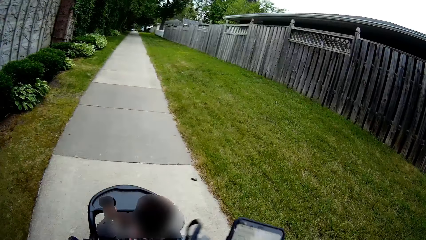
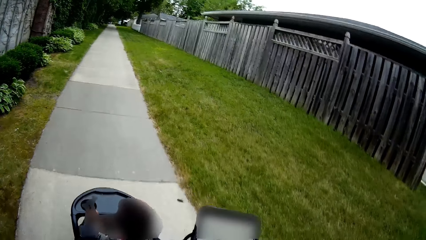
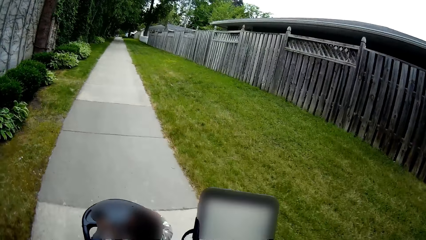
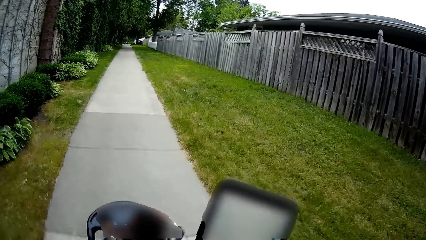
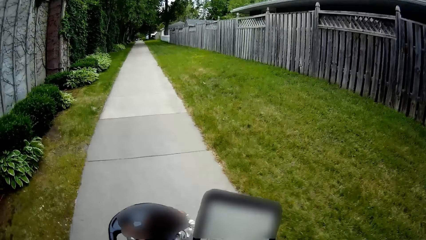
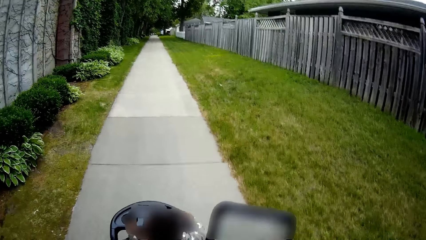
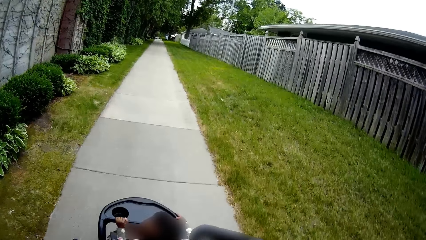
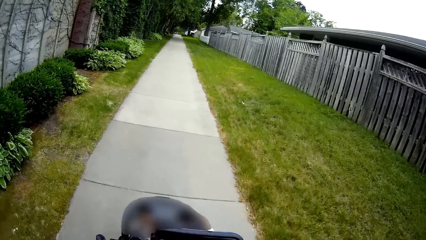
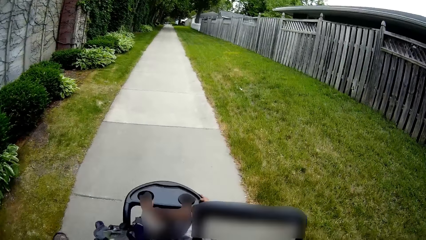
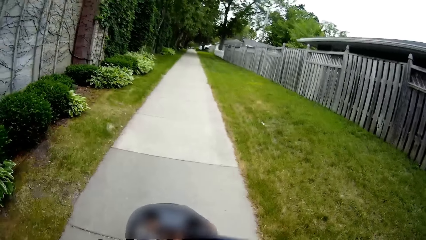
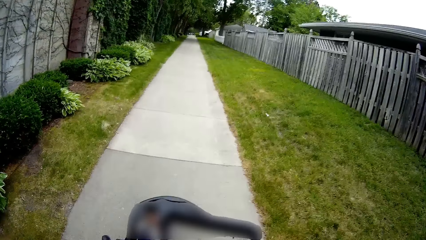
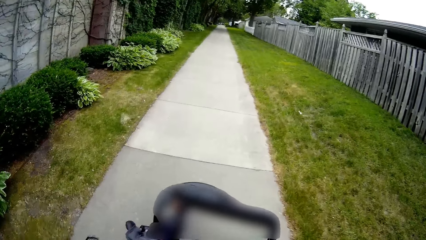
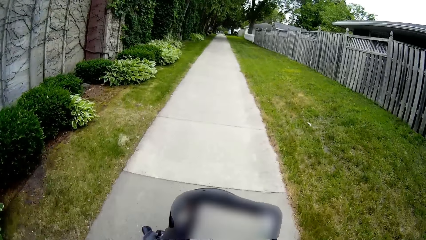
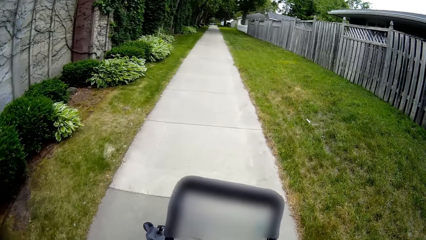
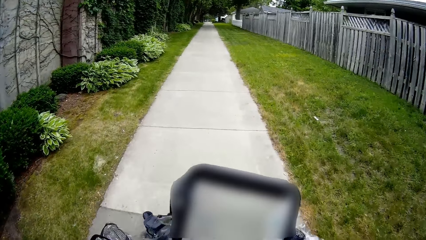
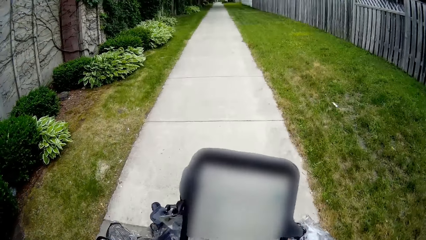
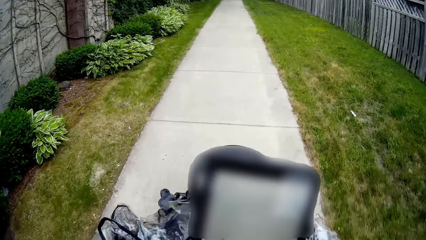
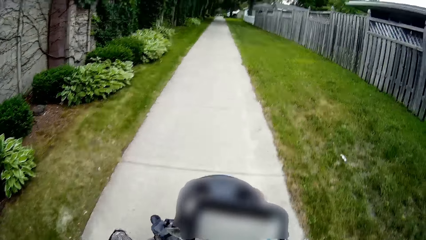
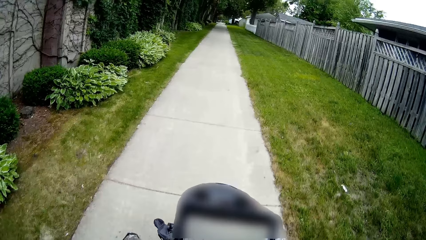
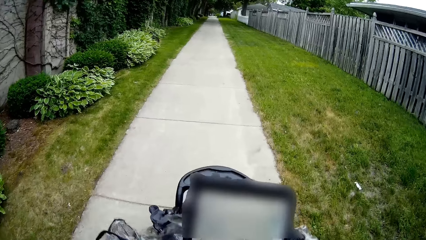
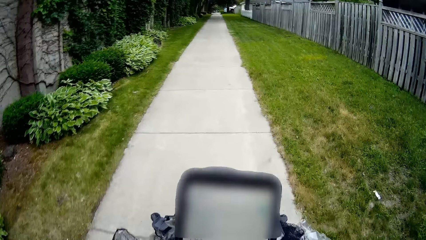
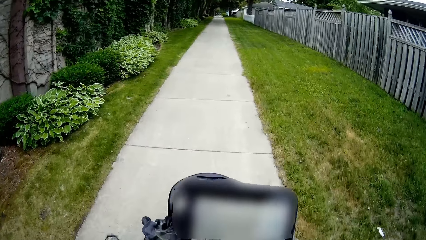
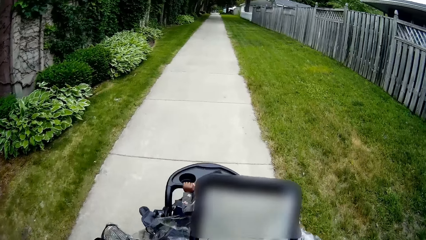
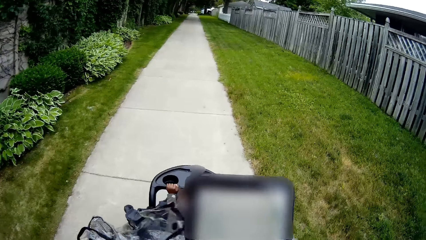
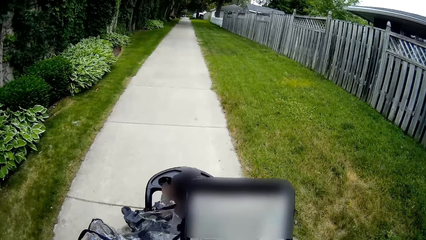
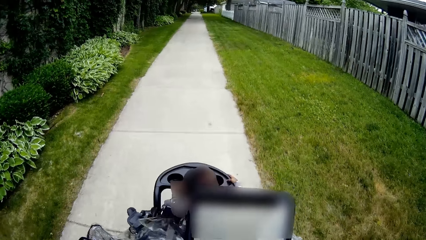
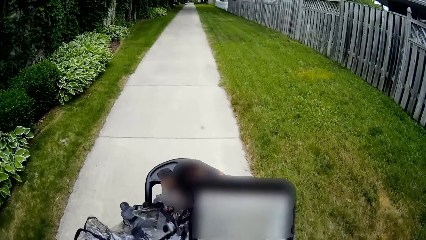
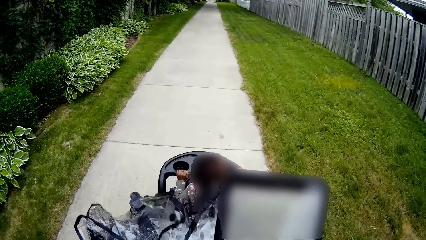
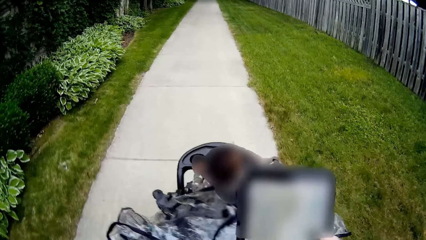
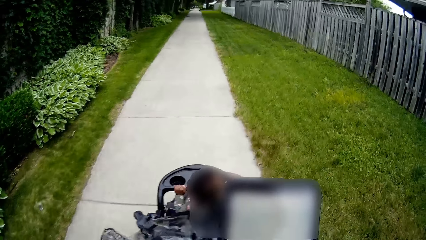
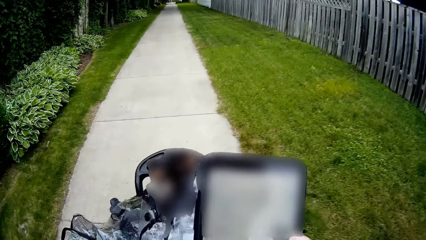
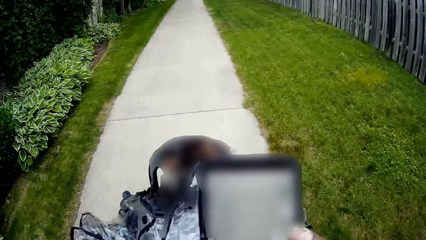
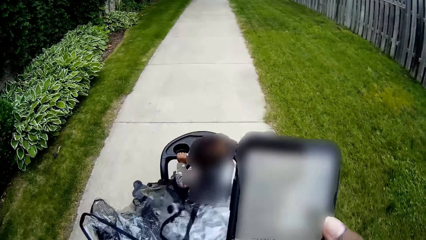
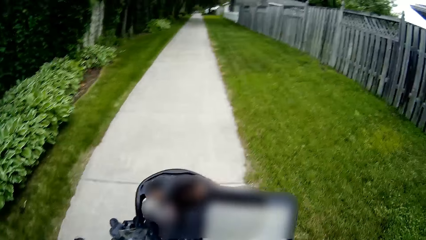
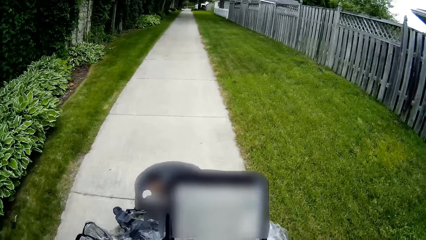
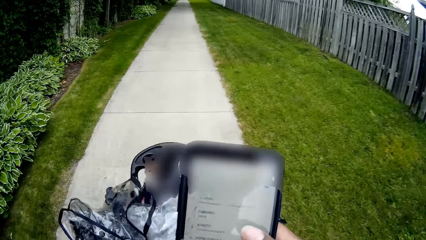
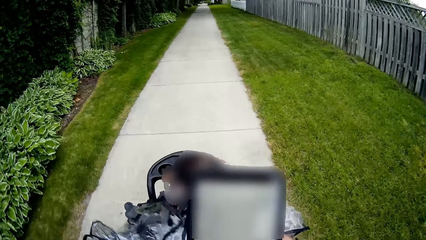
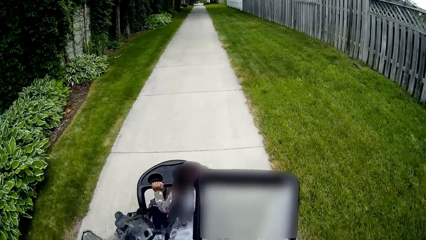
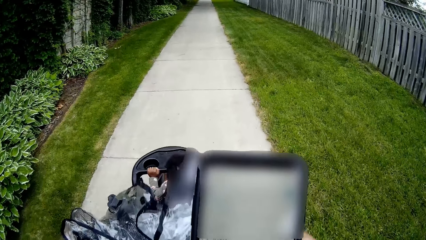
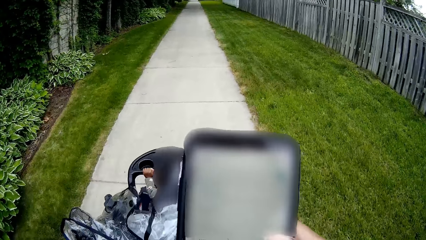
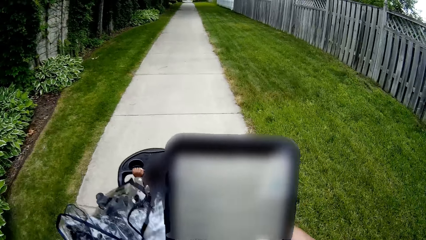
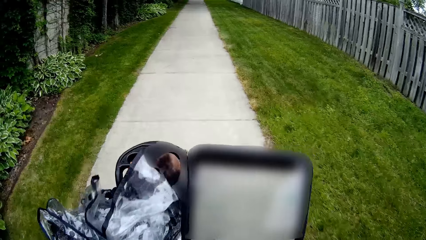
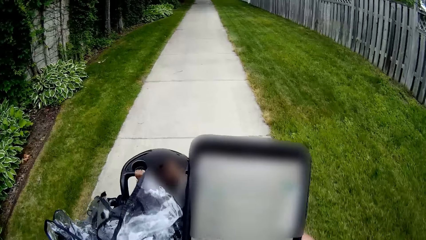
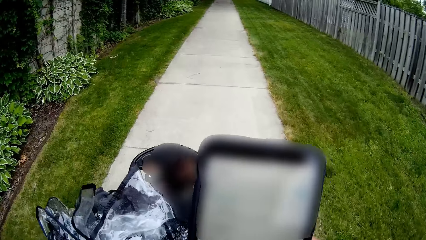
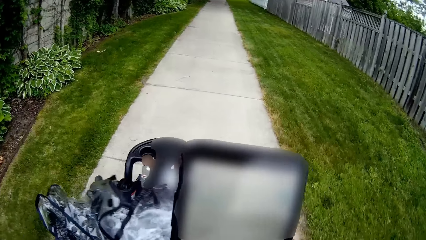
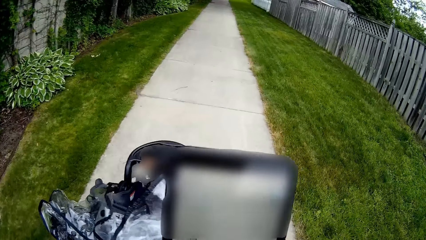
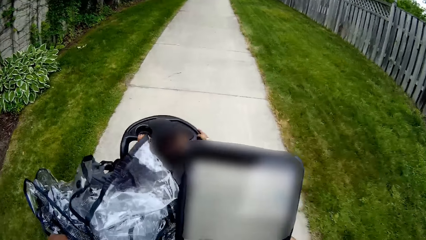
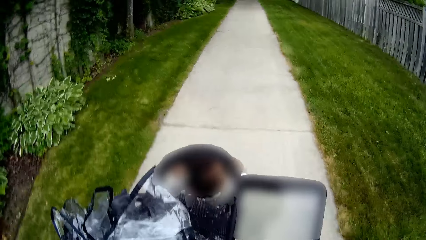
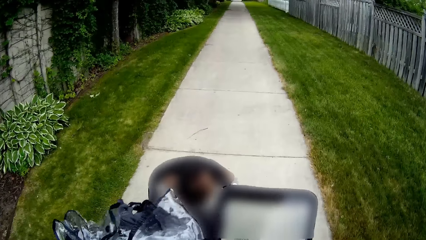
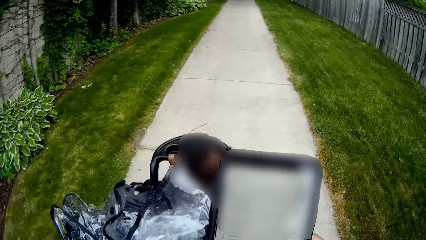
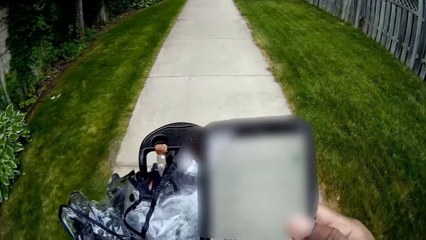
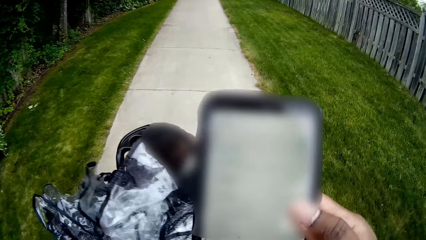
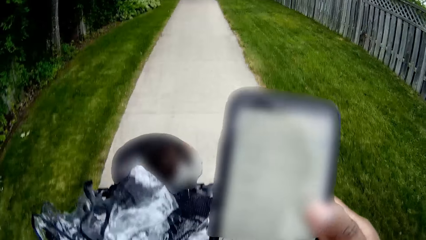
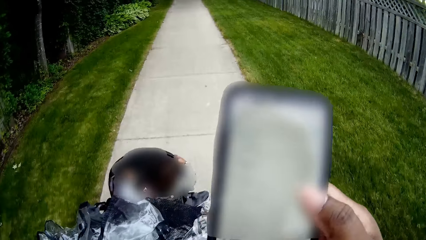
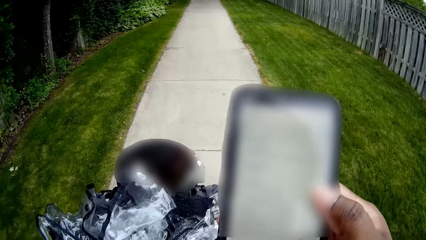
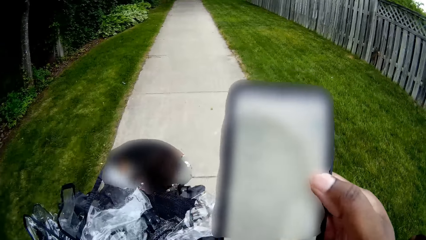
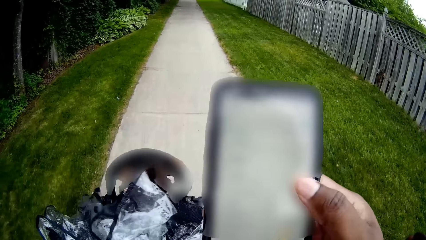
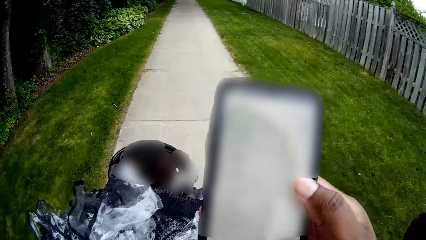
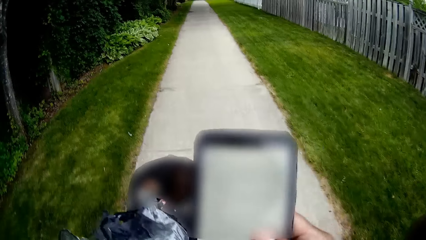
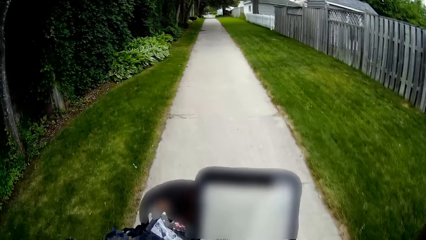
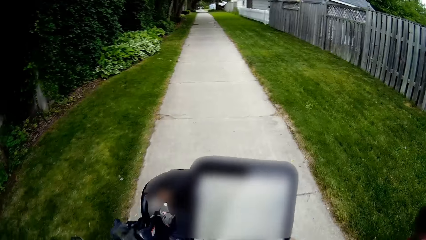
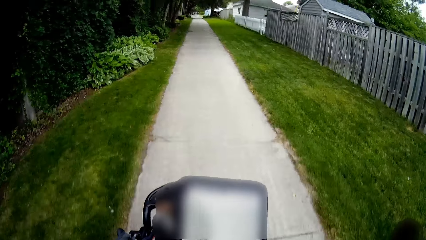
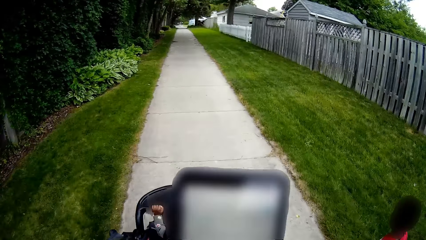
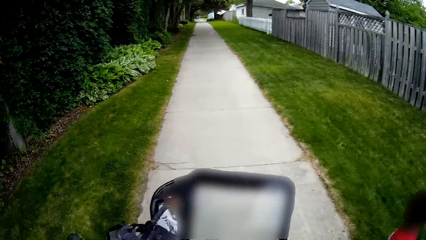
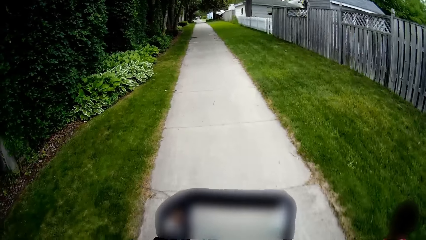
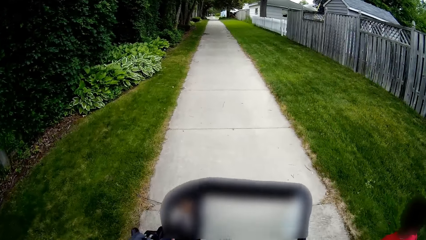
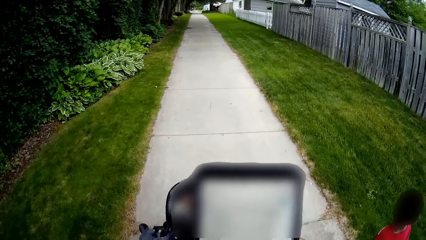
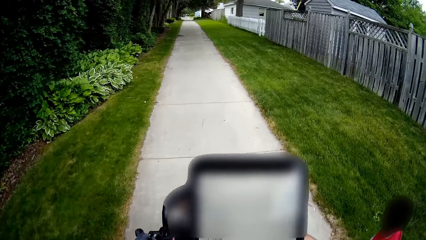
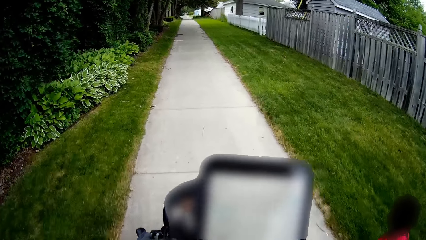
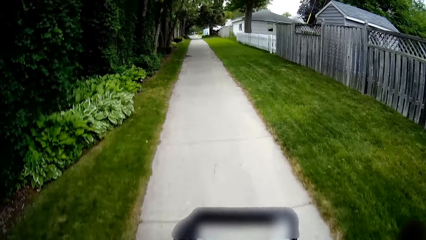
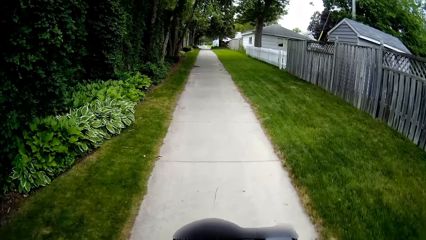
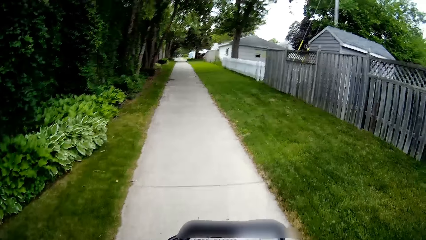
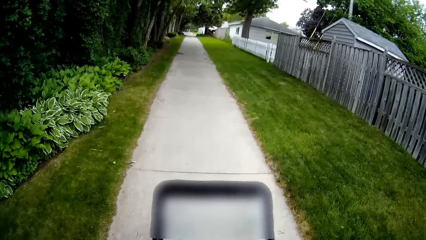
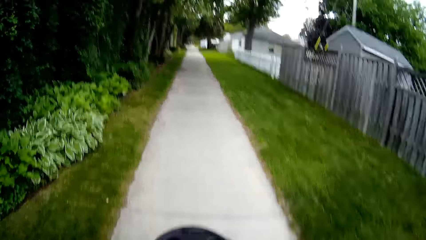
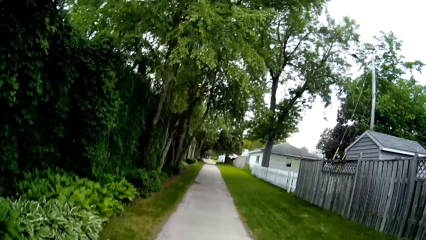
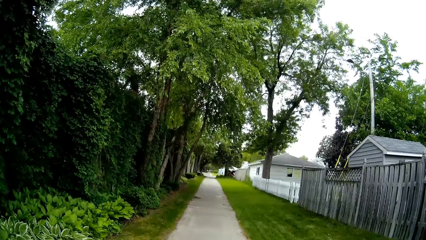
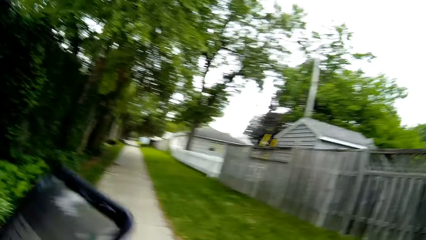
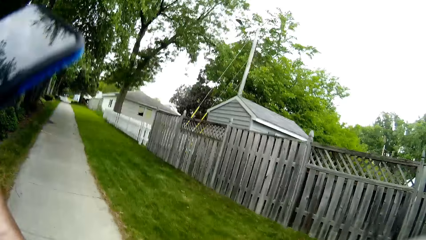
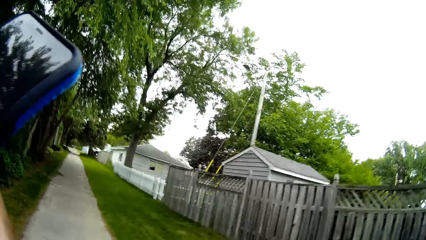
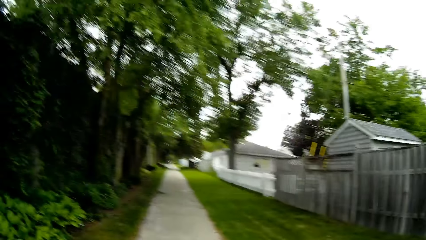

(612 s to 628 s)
The camera wearer presses a mobile phone with her right hand. She scrolls the phone. A baby walks on the road. The camera wearer hits the camera with the phone in her right hand.
